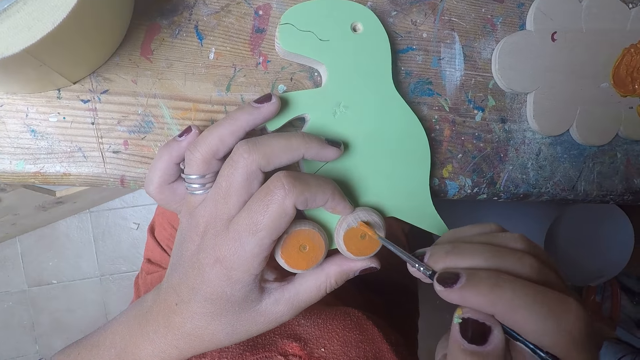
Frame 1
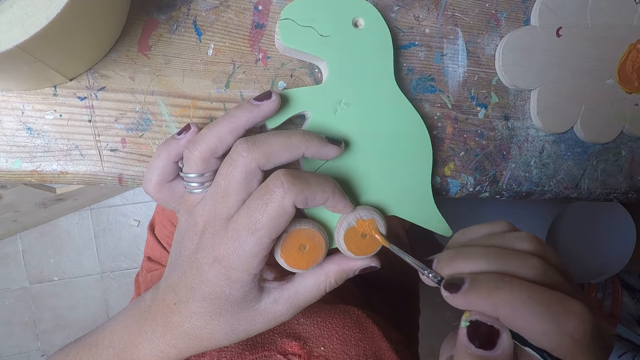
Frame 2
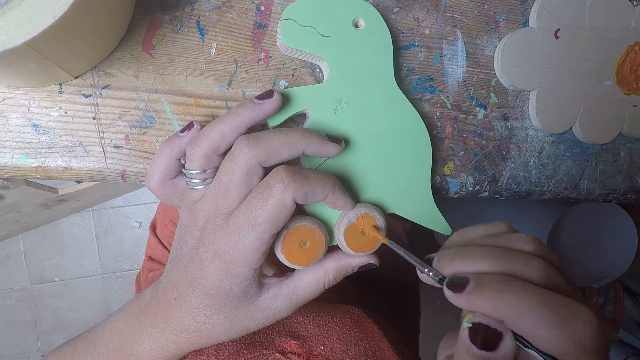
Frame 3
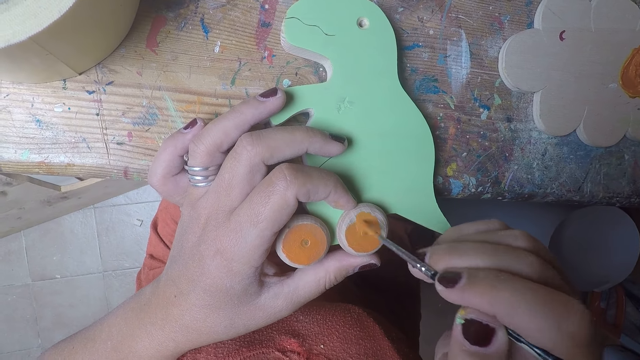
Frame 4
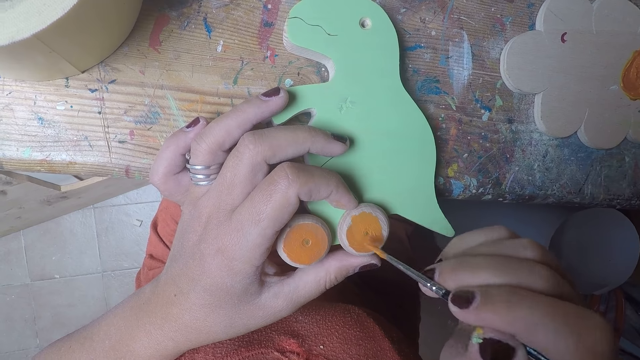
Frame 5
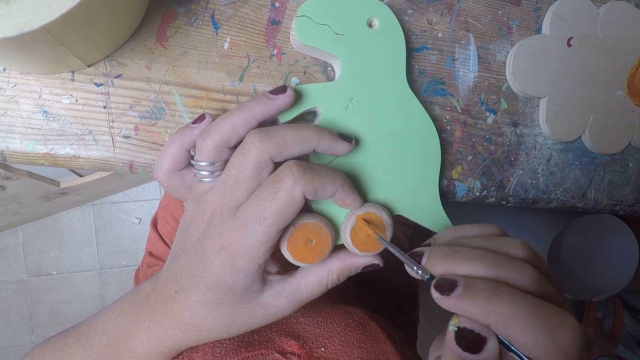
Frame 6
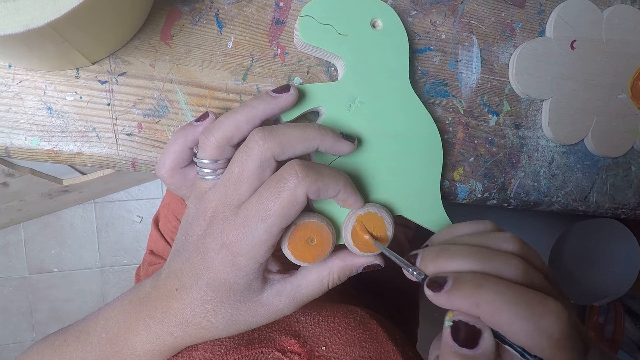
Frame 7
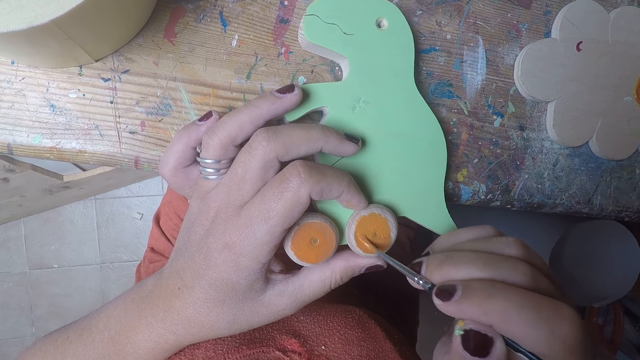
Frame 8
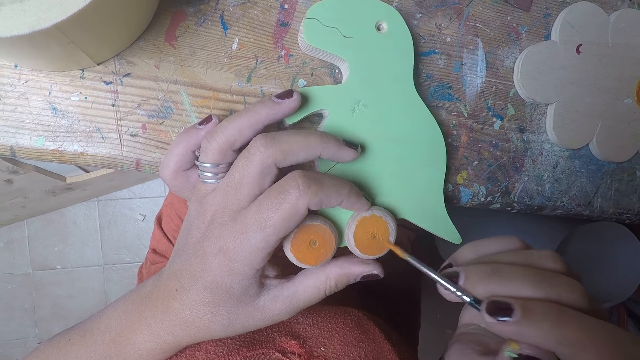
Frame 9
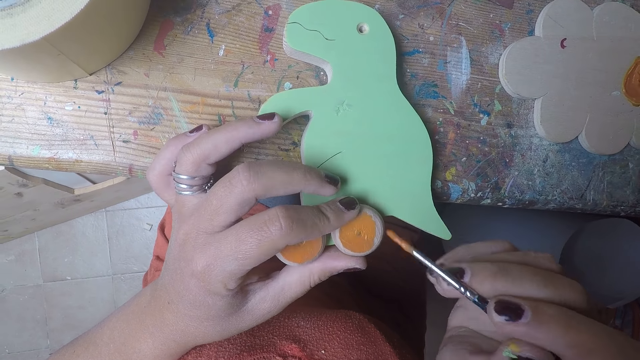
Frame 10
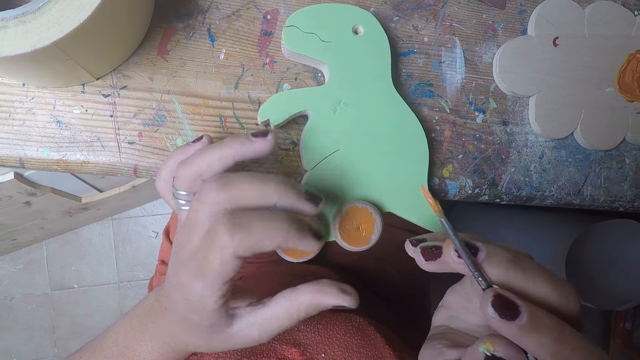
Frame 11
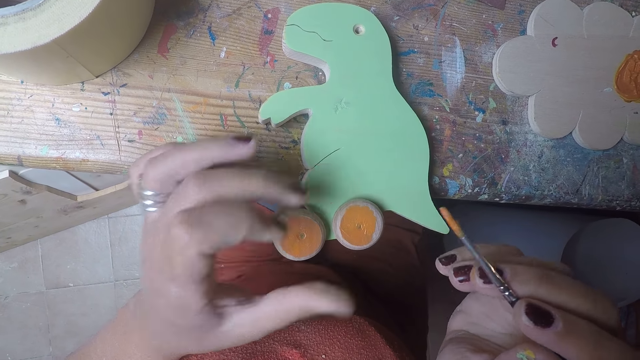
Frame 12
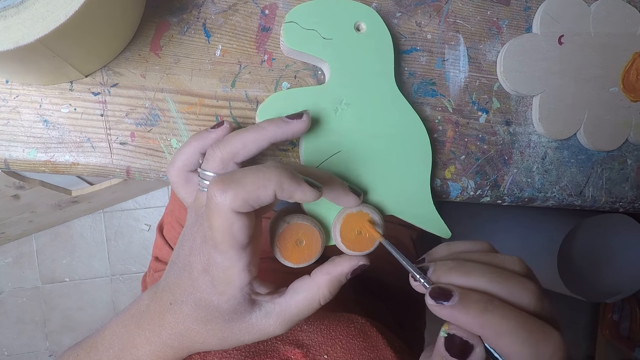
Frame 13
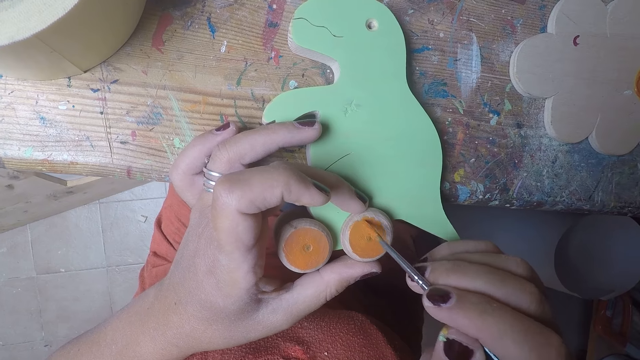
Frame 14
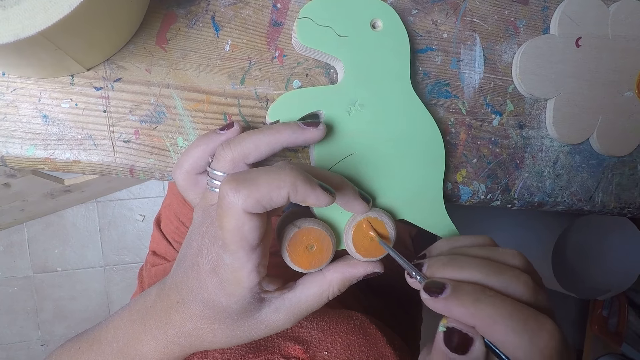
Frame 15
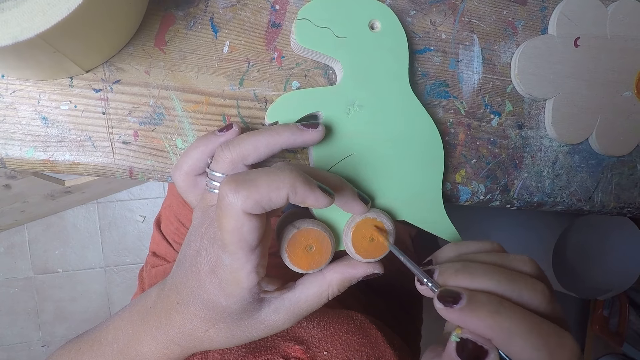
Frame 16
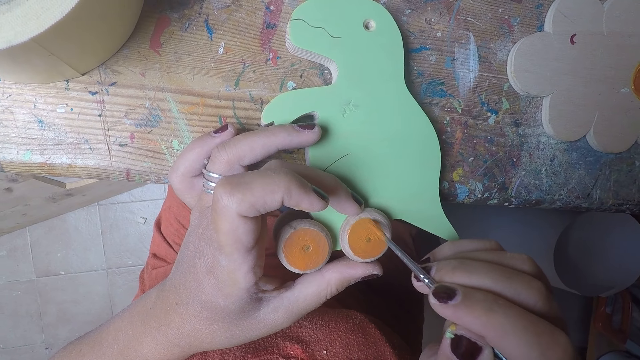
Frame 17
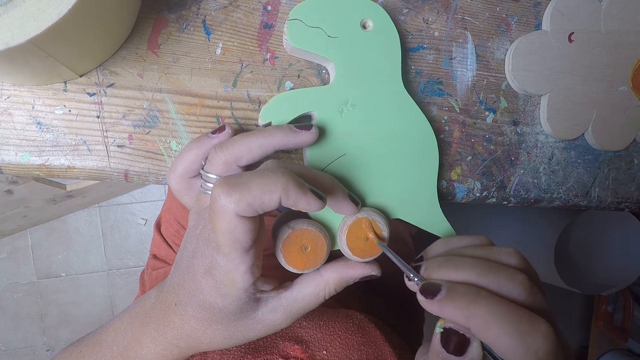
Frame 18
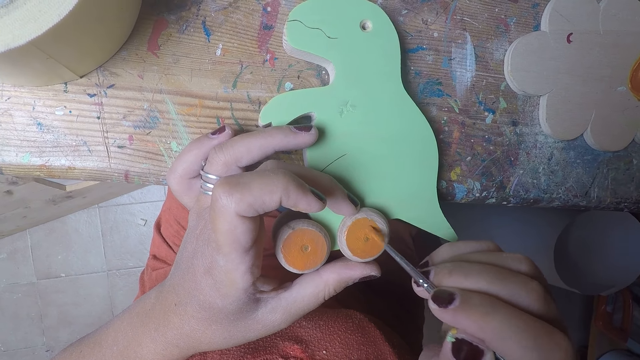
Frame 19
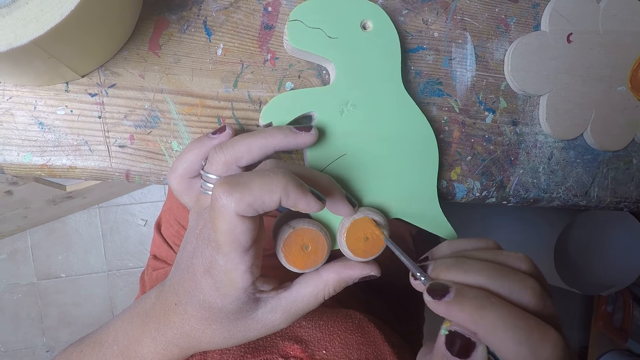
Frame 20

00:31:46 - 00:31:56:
The camera wearer paints the round wood of the wooden dinosaur with the brush in her right hand. She cleans the round wood of the wooden dinosaur with her left finger. She rubs her left fingers together. She holds the round wood of the wooden dinosaur with her left hand. She paints the round wood of the wooden dinosaur with the brush in her right hand.

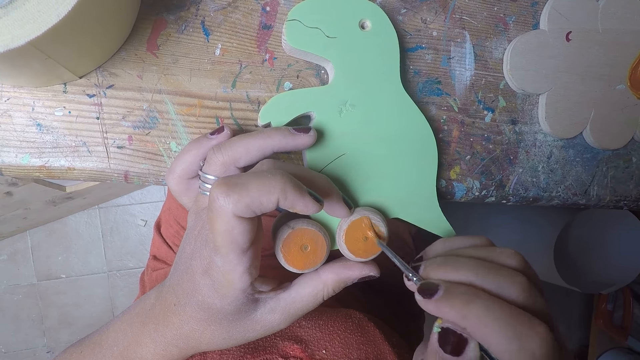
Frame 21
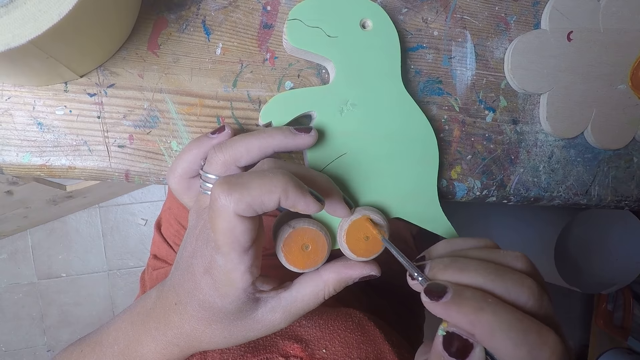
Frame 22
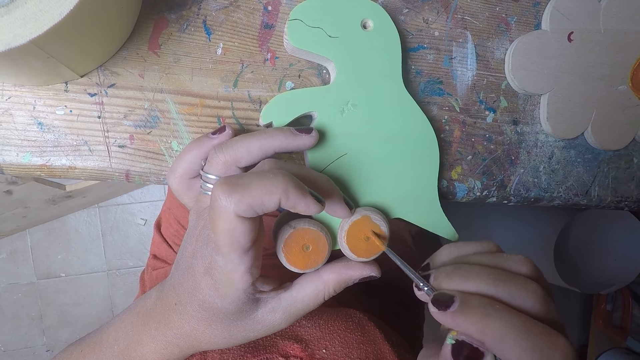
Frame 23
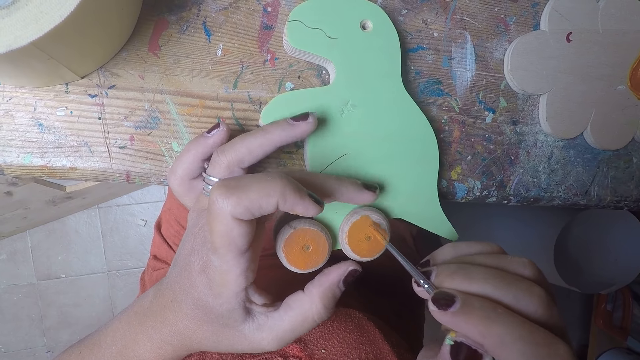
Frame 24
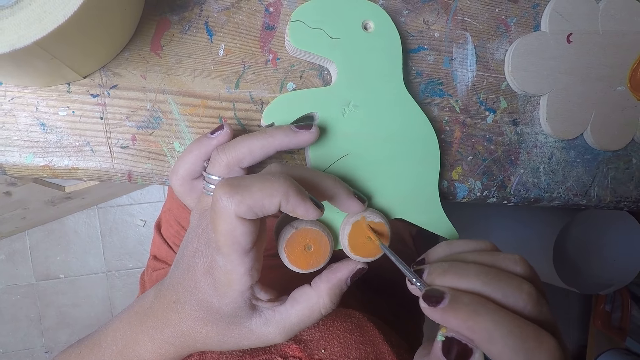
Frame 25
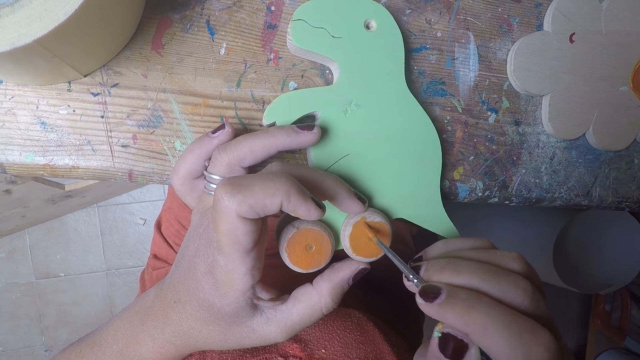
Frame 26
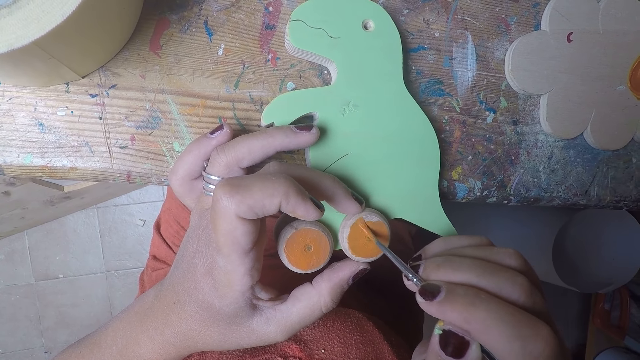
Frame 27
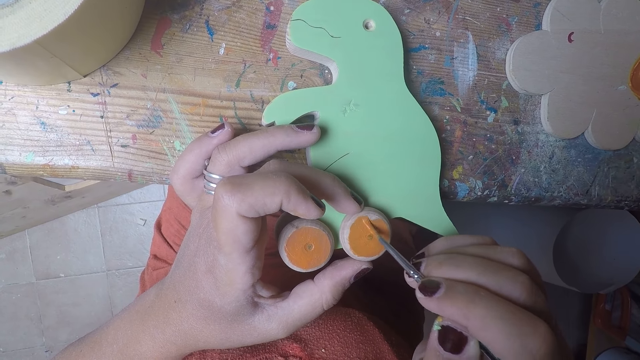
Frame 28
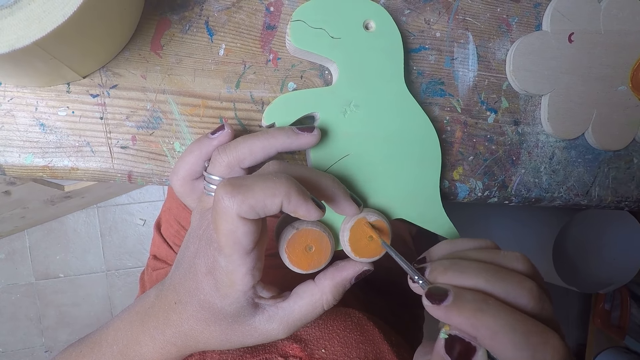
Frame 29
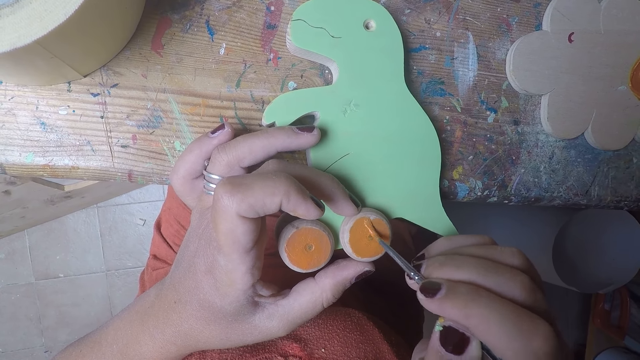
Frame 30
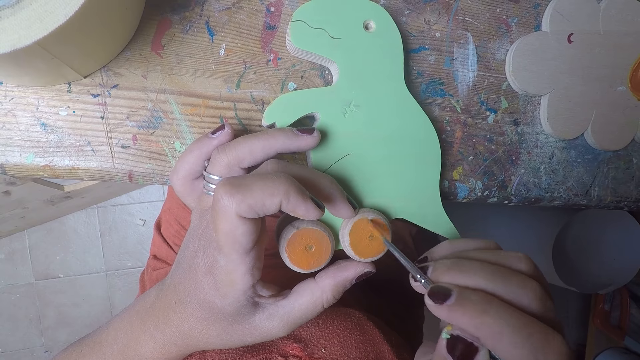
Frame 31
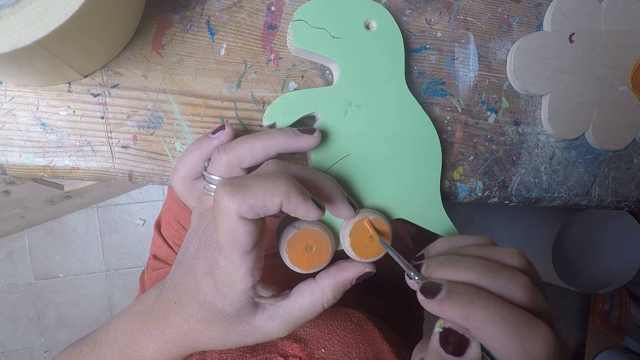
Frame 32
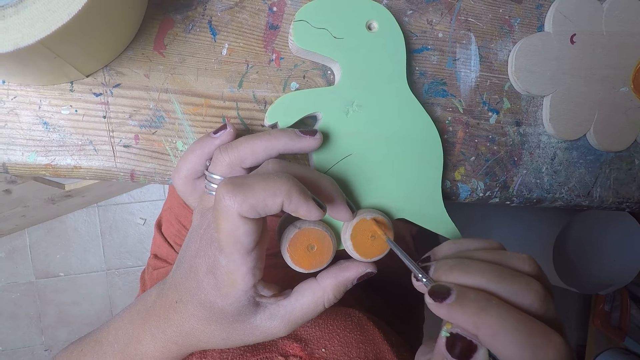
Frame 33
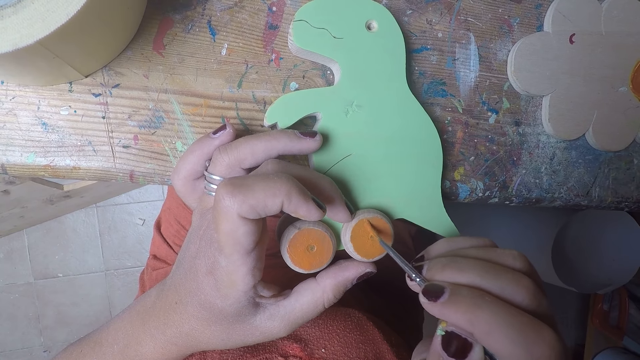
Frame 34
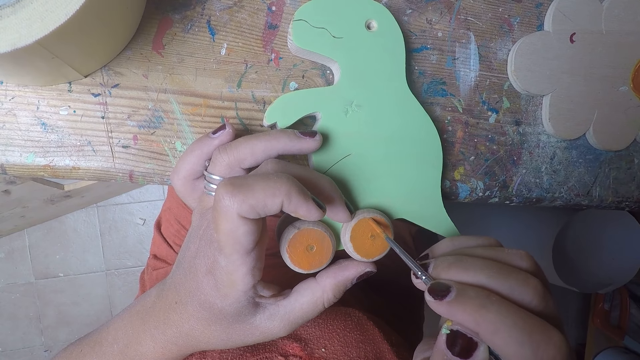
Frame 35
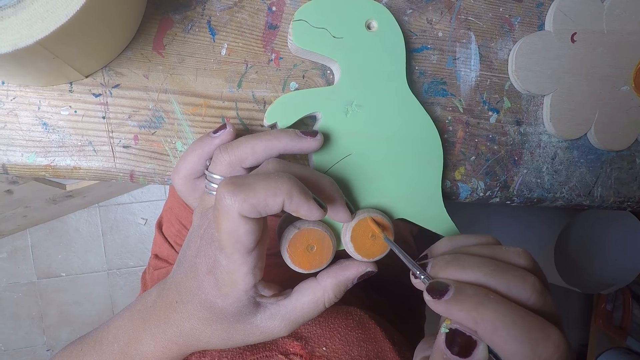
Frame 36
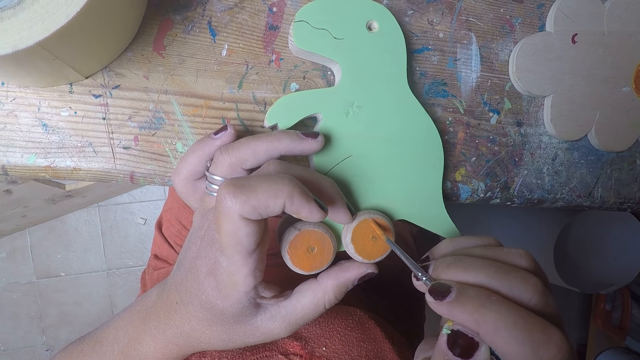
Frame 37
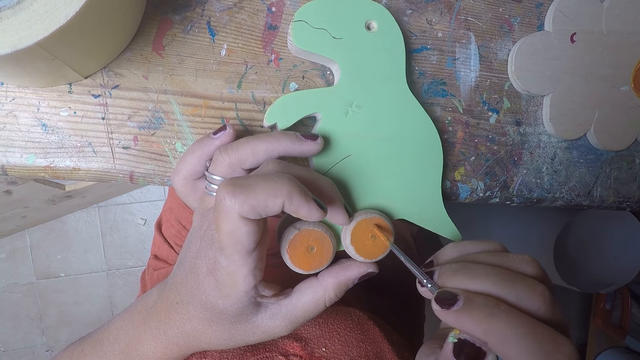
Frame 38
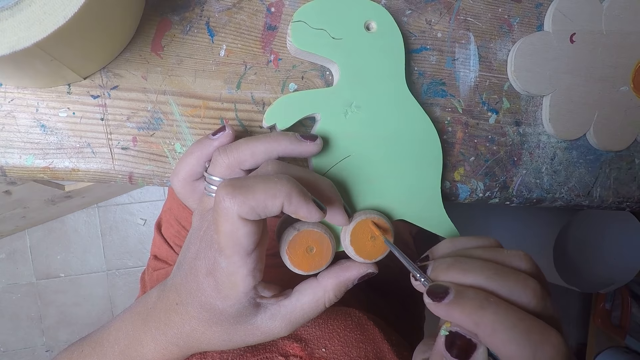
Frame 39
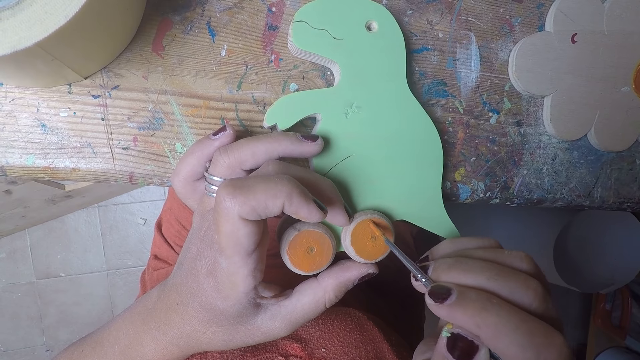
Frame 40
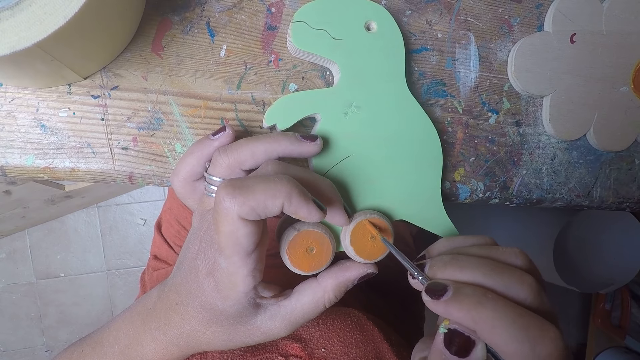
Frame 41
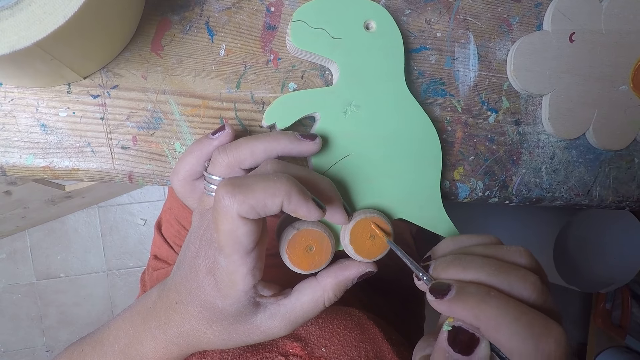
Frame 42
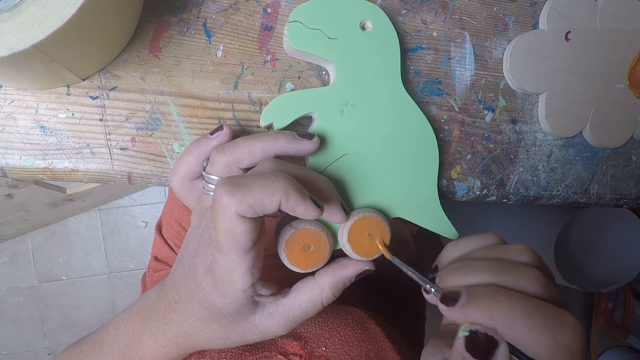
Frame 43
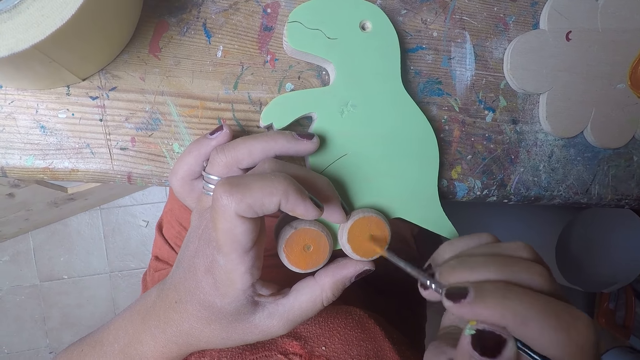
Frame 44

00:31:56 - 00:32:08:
The camera wearer rolls the round wood of the wooden dinosaur with her left hand.
